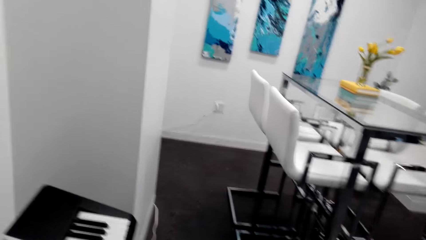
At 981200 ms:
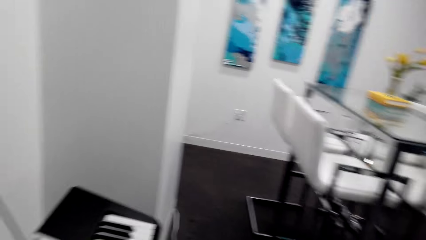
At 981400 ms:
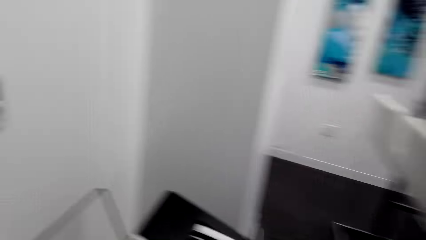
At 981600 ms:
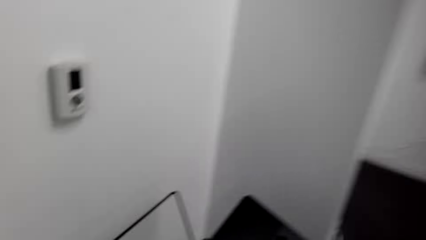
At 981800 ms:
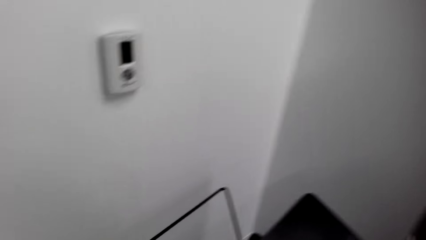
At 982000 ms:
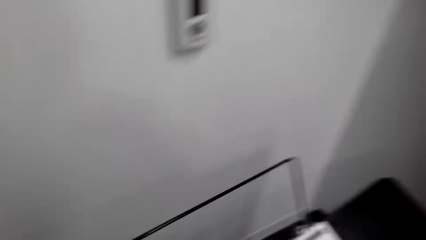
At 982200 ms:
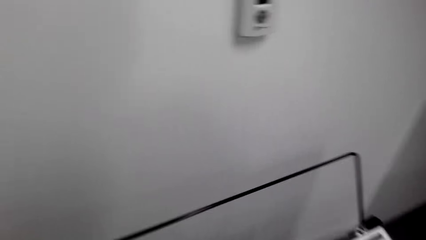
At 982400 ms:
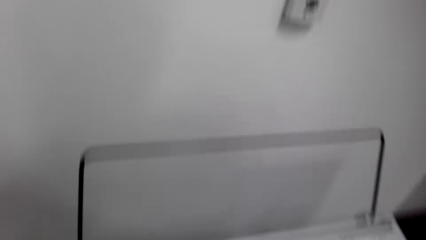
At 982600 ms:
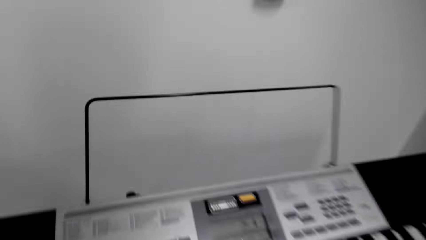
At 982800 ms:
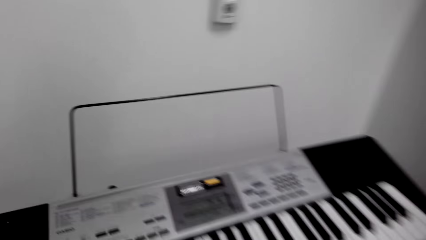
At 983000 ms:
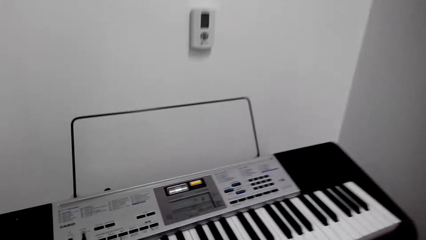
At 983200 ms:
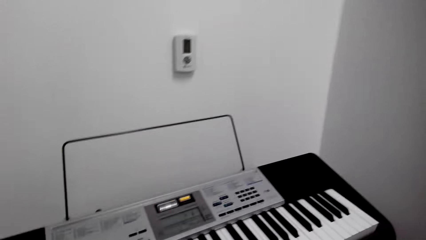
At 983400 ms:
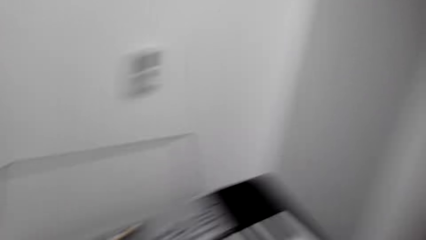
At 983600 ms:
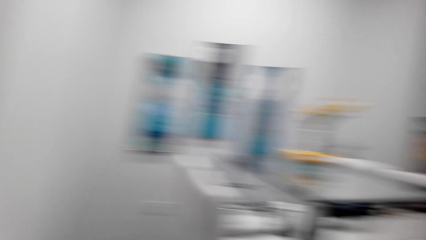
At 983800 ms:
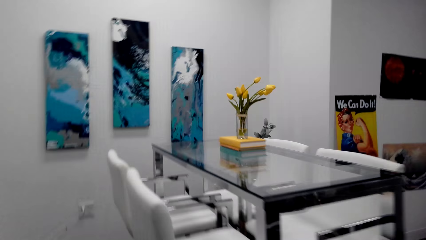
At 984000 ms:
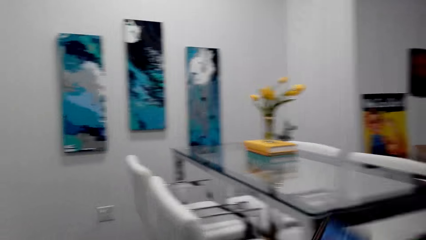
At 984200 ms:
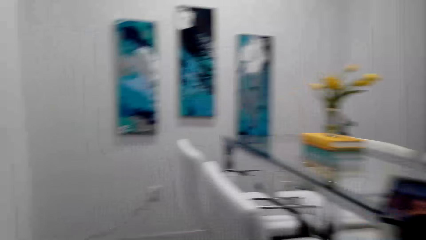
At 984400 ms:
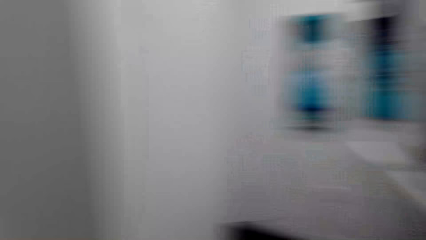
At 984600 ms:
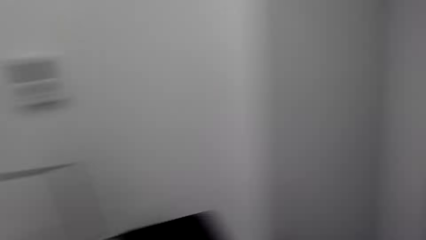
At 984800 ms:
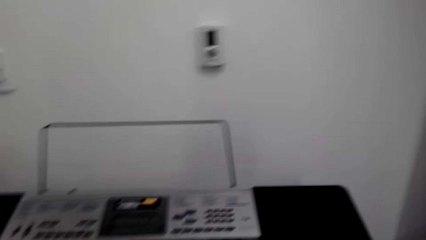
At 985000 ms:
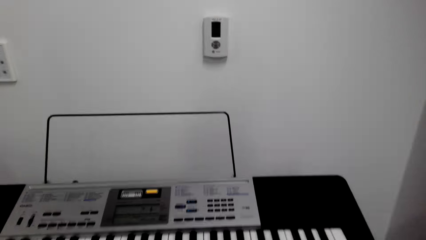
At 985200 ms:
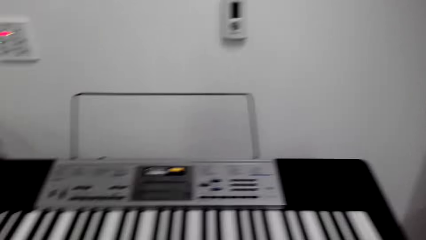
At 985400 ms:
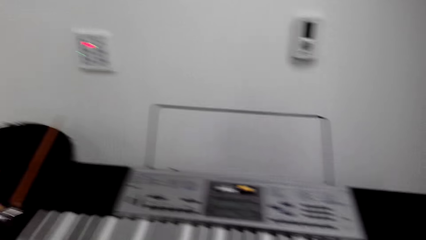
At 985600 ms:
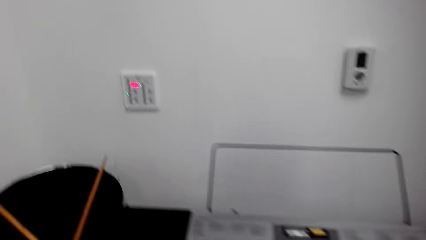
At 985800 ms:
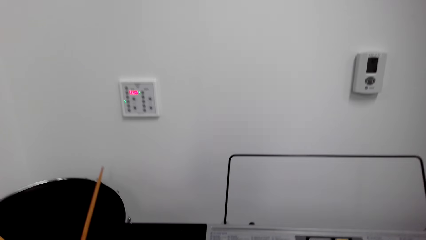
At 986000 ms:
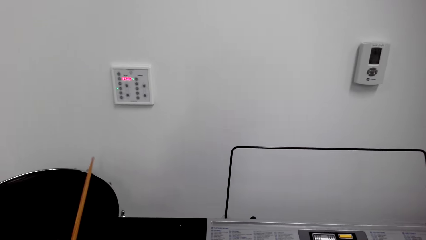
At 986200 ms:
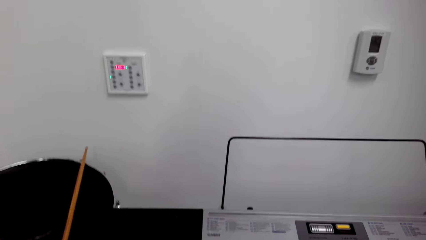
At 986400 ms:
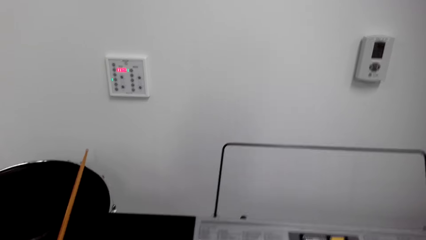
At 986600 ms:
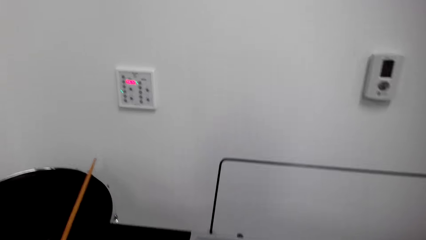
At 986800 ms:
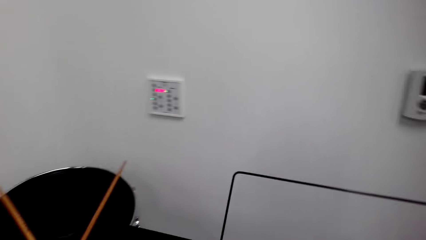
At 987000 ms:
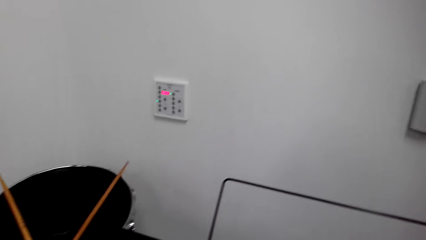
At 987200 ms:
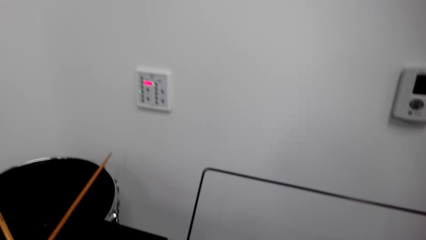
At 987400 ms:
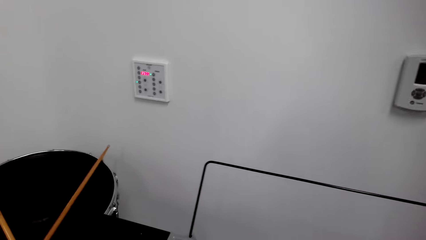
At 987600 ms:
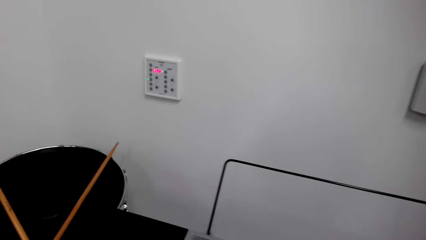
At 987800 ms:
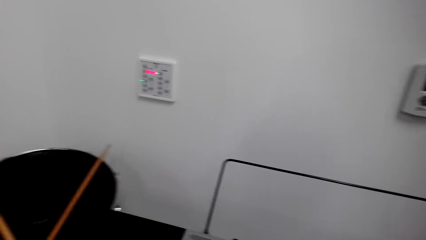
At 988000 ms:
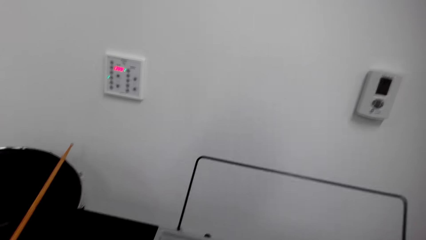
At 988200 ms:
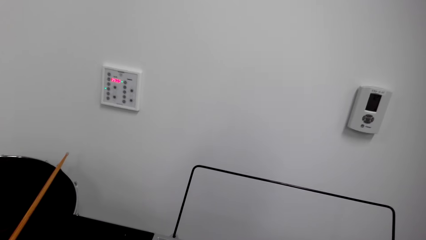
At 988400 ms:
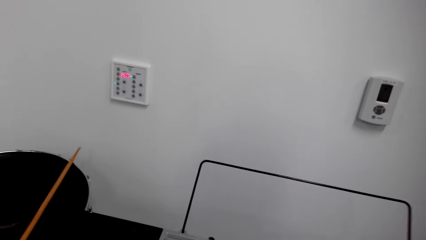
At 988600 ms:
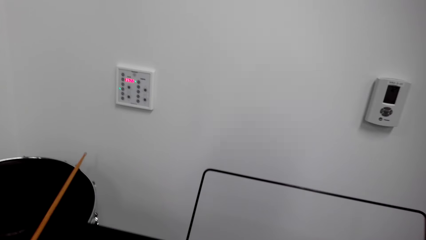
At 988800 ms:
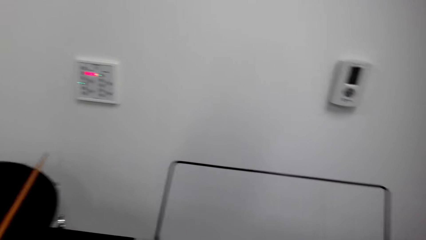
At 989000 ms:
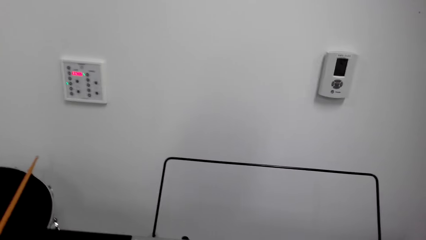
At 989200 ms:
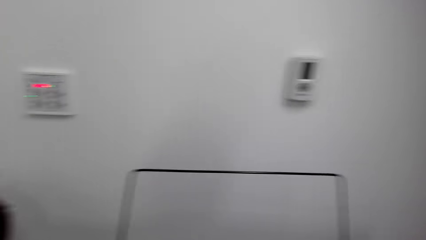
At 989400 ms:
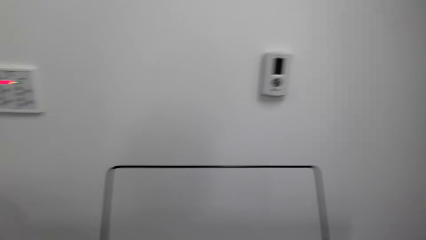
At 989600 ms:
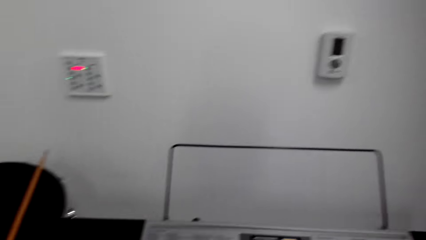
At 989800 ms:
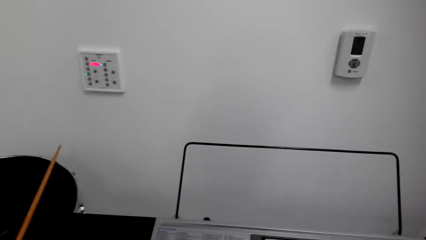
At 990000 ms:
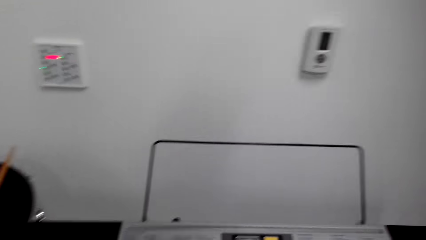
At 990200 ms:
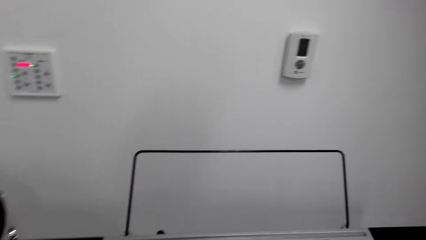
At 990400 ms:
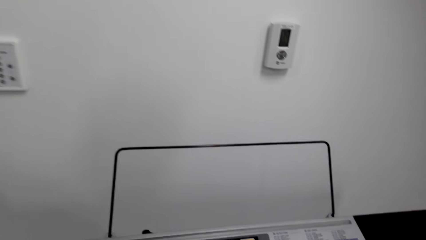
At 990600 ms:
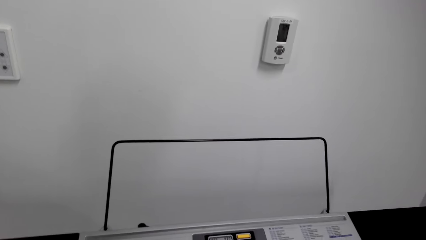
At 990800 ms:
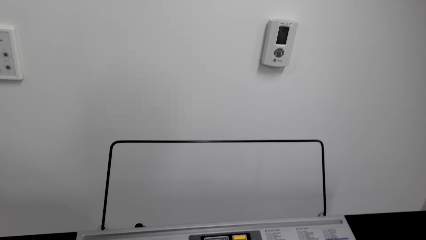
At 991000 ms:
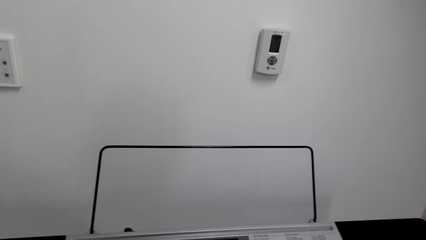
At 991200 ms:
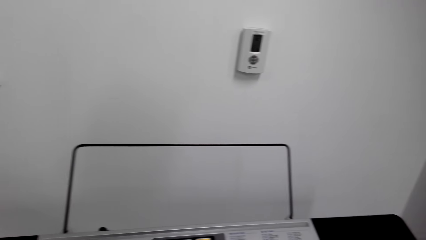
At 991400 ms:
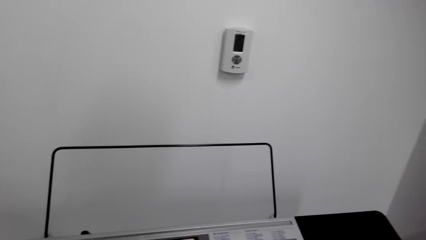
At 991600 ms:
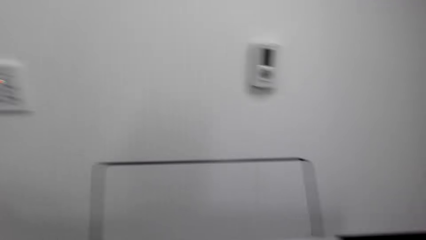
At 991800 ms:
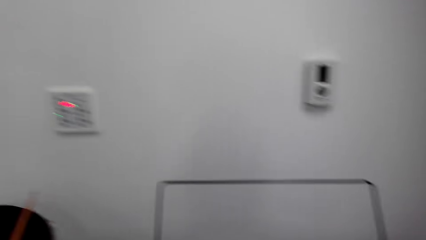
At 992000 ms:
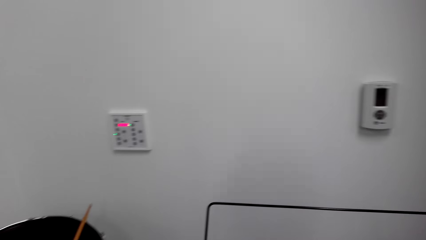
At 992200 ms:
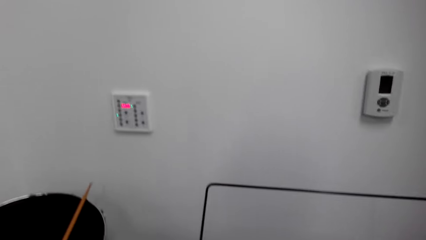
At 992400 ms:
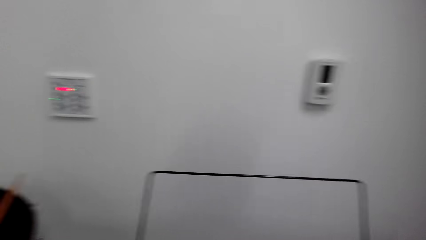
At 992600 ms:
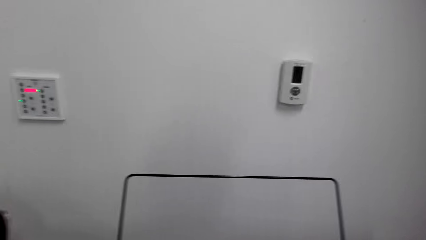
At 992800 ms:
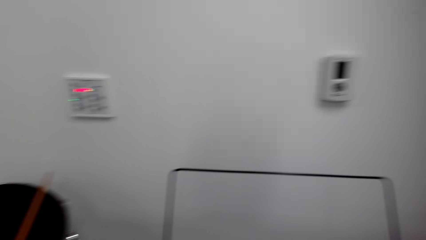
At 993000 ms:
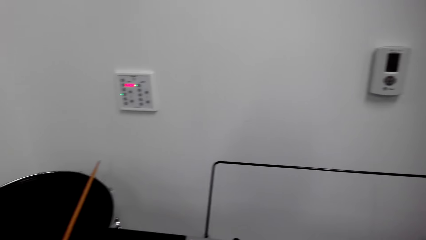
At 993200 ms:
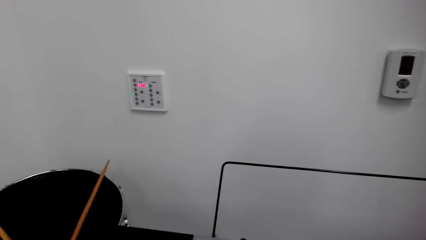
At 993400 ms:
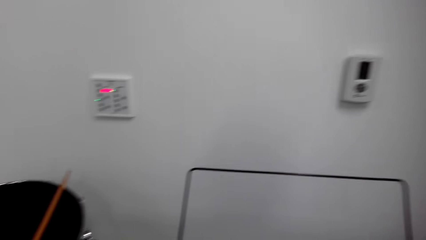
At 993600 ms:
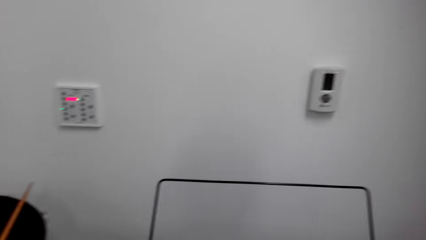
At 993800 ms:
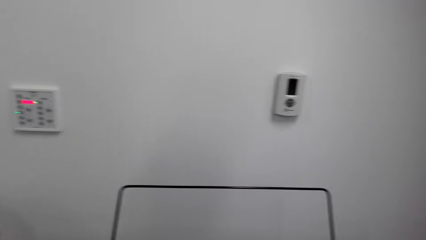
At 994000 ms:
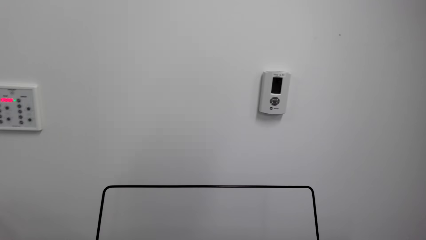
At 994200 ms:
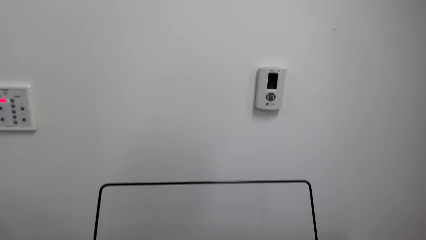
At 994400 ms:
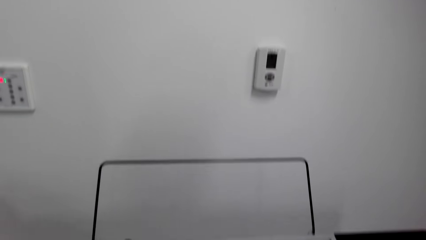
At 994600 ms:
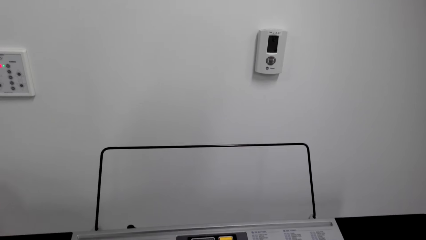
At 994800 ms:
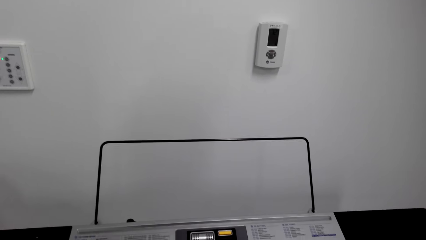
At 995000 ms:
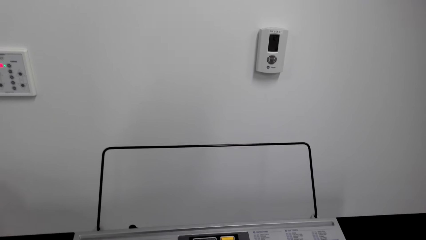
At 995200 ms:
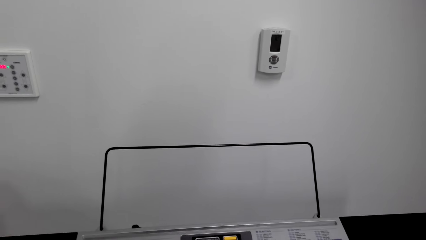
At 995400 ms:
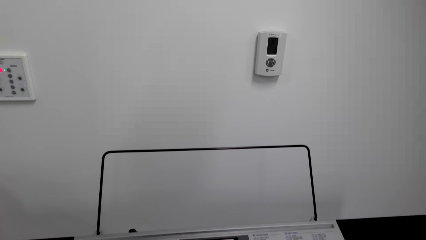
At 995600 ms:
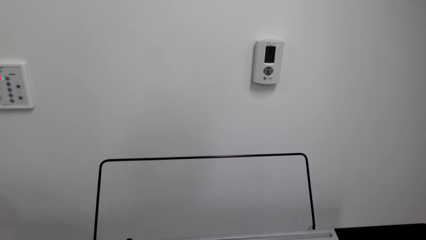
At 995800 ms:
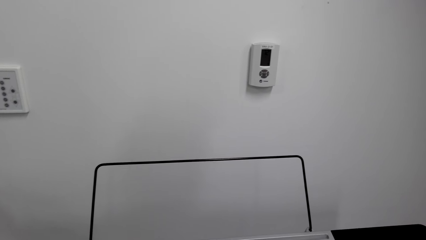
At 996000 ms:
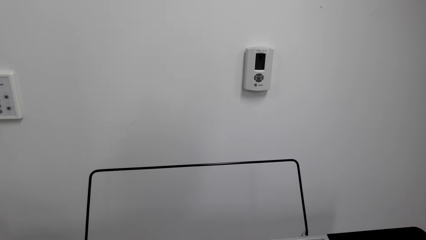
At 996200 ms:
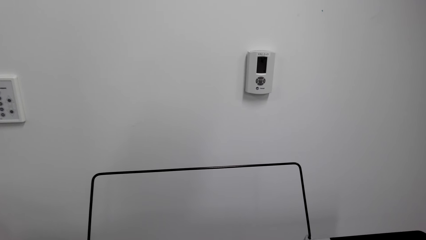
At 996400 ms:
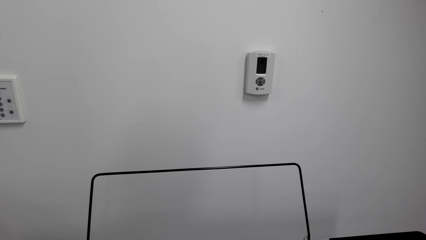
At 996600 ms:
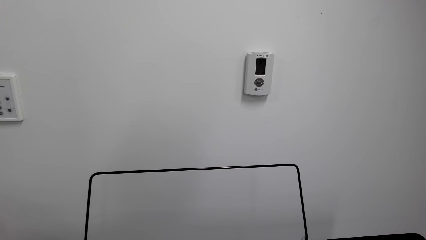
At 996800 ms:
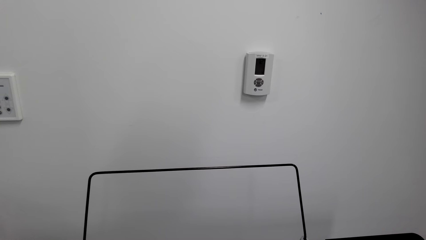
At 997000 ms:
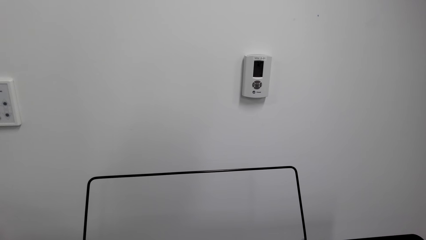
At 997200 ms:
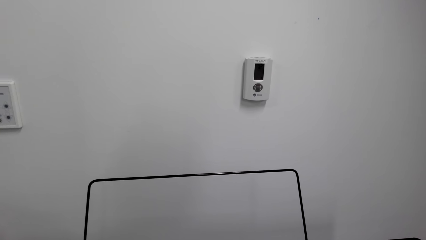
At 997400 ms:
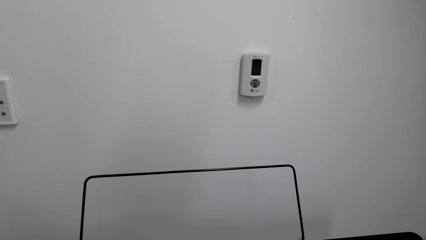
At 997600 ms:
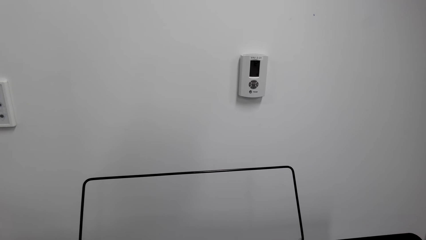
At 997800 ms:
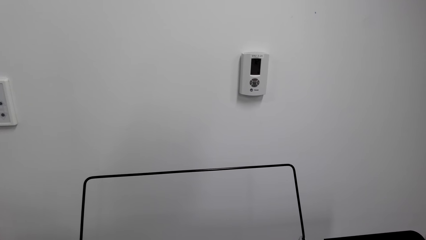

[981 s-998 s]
The camera wearer looks around. They play a piano.
